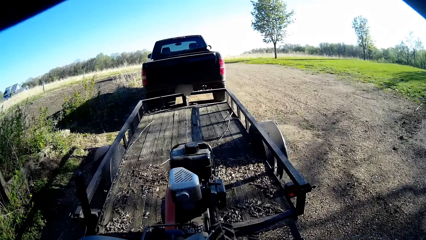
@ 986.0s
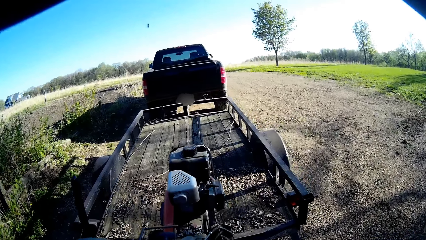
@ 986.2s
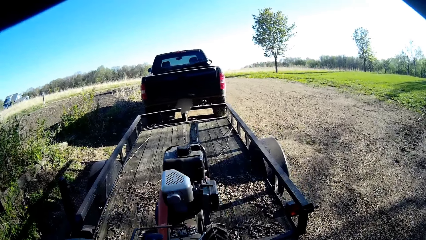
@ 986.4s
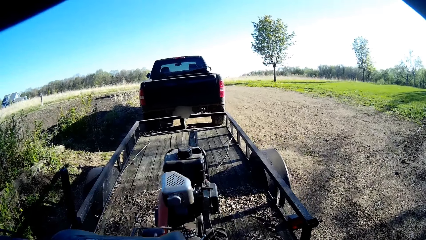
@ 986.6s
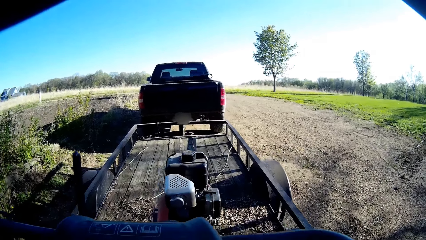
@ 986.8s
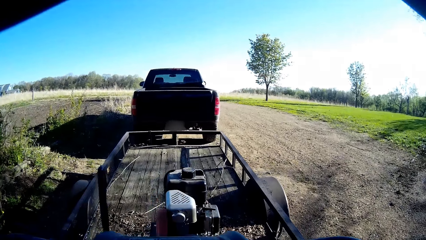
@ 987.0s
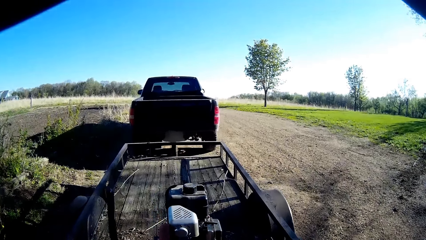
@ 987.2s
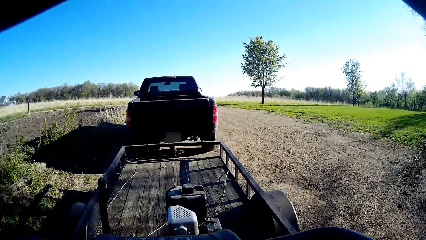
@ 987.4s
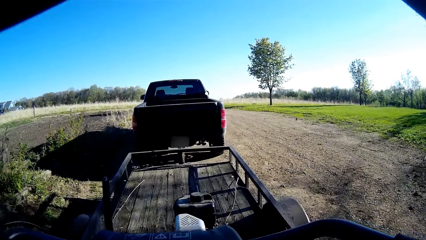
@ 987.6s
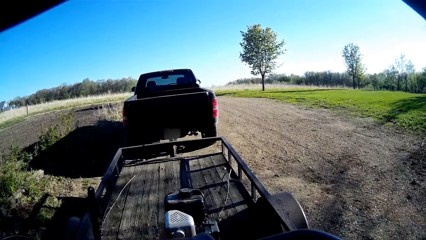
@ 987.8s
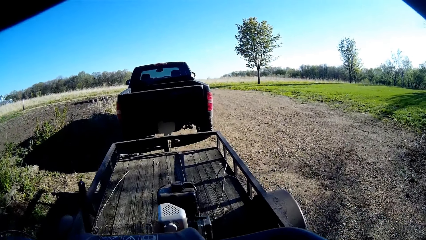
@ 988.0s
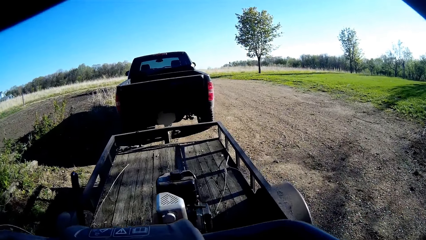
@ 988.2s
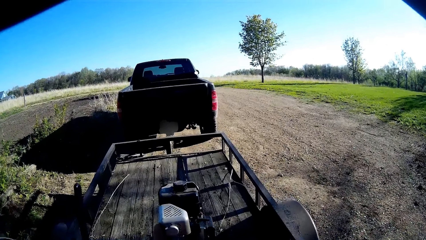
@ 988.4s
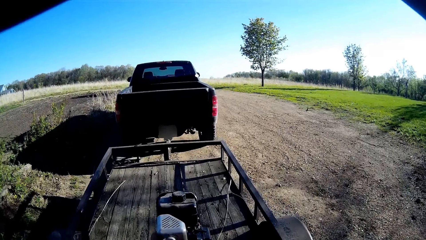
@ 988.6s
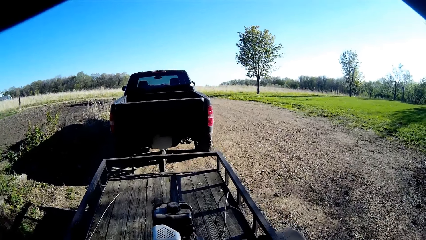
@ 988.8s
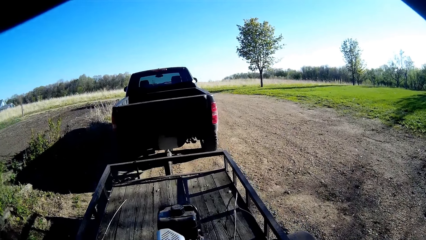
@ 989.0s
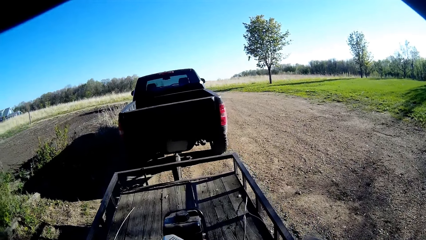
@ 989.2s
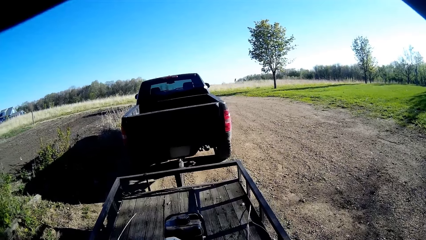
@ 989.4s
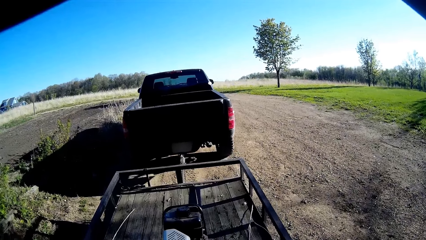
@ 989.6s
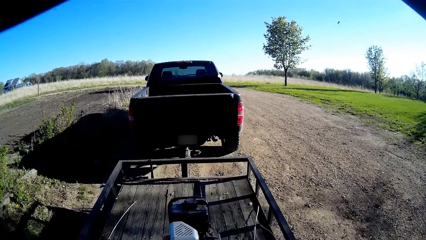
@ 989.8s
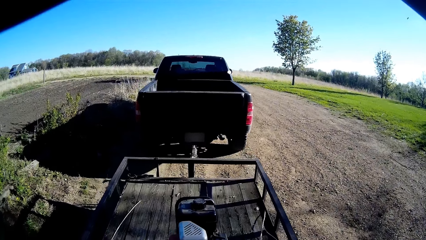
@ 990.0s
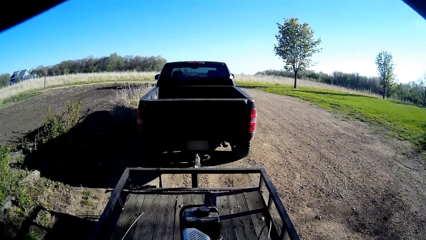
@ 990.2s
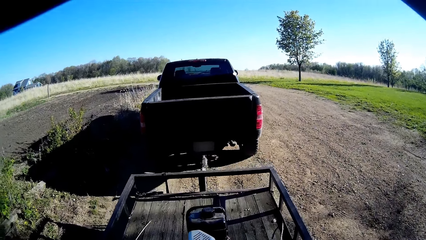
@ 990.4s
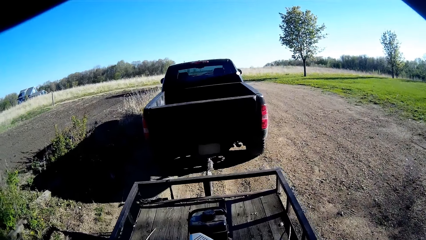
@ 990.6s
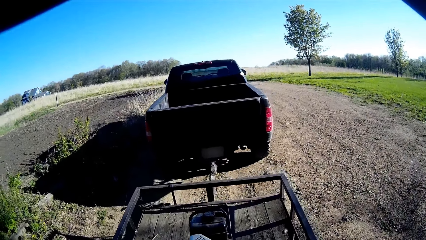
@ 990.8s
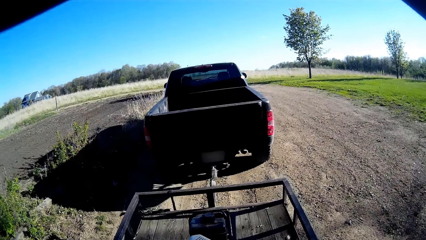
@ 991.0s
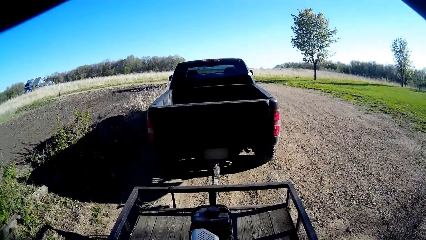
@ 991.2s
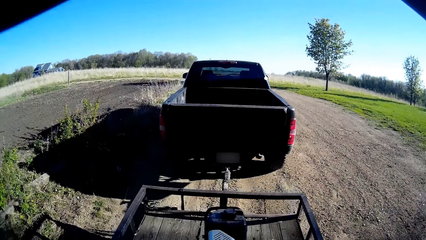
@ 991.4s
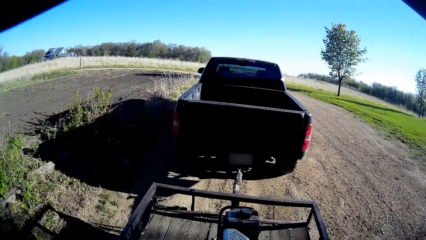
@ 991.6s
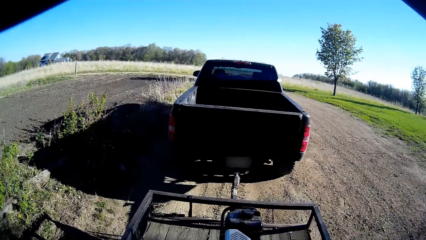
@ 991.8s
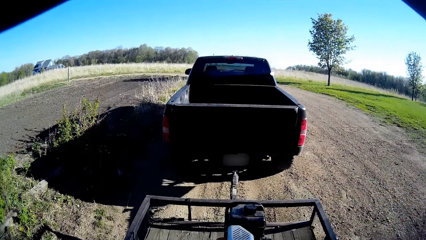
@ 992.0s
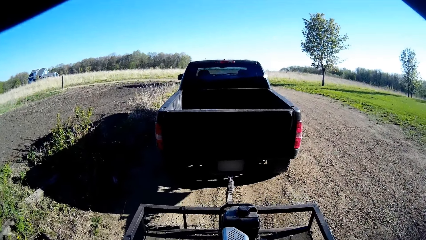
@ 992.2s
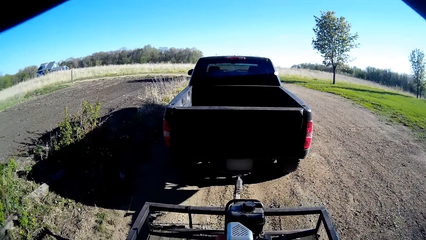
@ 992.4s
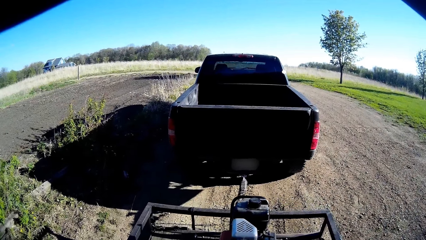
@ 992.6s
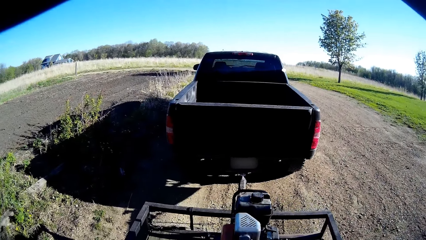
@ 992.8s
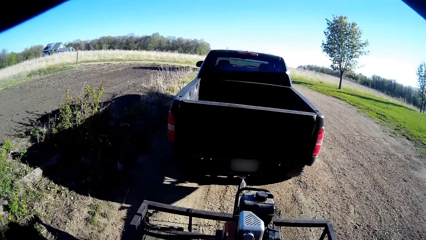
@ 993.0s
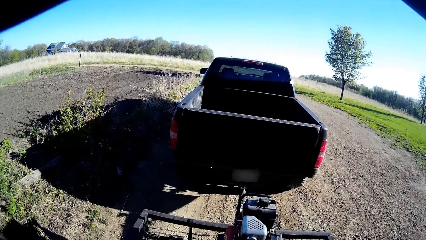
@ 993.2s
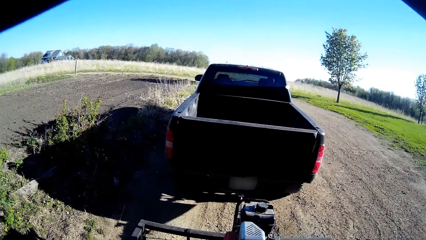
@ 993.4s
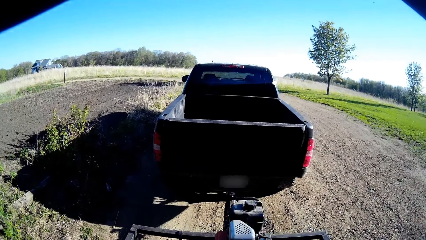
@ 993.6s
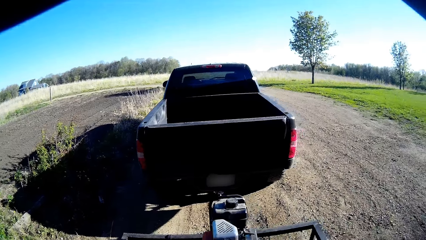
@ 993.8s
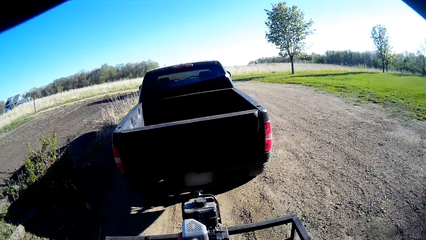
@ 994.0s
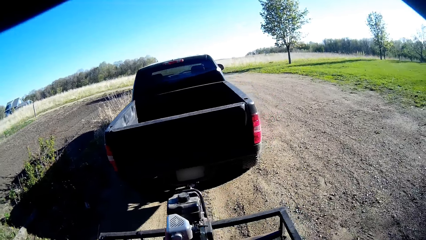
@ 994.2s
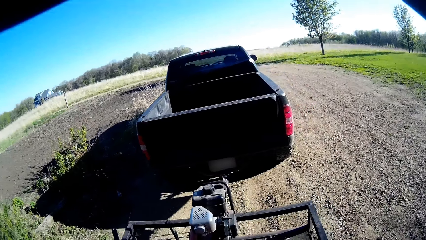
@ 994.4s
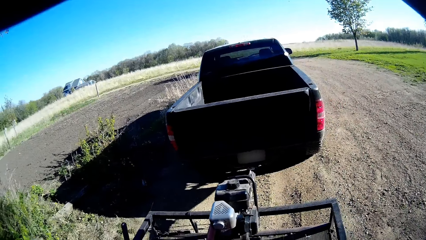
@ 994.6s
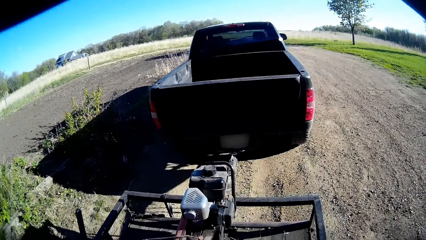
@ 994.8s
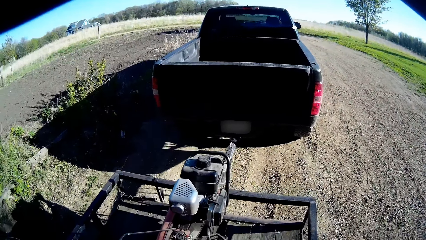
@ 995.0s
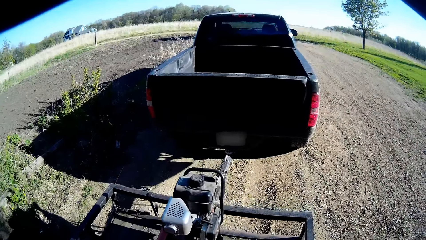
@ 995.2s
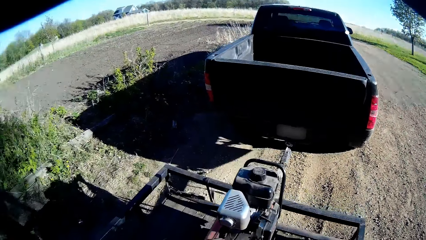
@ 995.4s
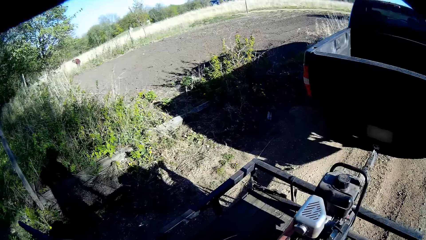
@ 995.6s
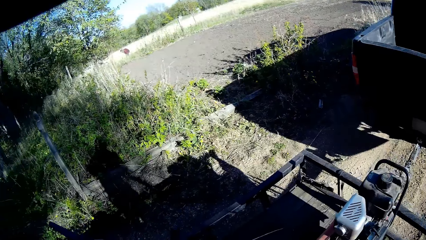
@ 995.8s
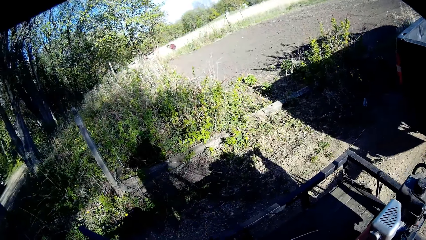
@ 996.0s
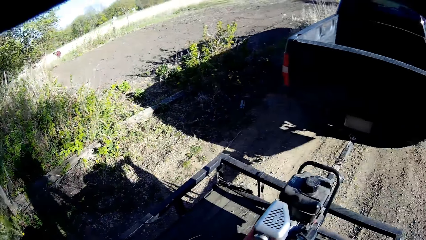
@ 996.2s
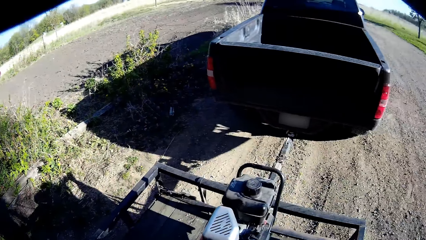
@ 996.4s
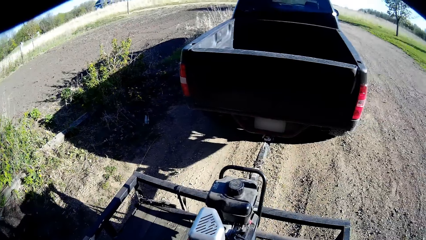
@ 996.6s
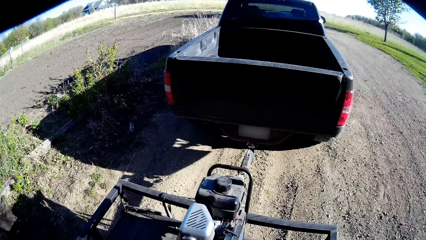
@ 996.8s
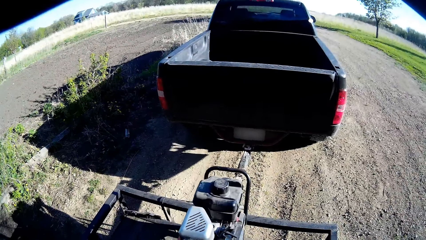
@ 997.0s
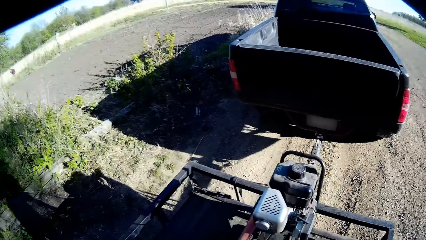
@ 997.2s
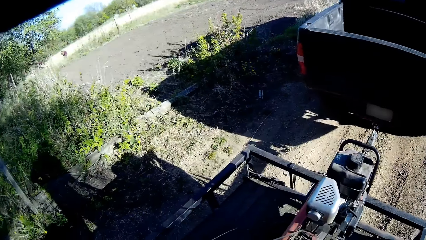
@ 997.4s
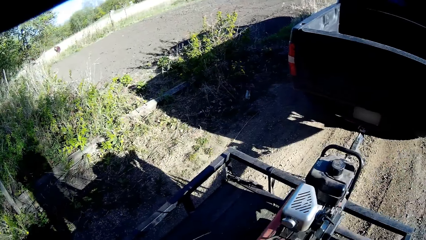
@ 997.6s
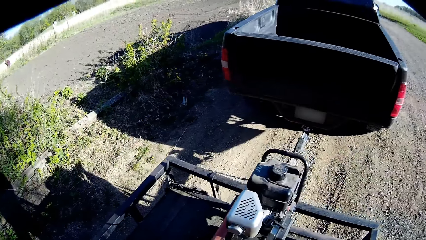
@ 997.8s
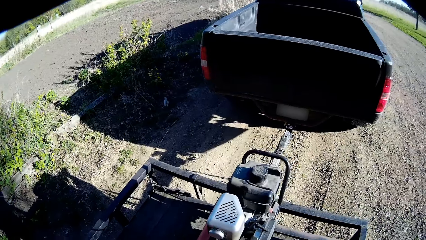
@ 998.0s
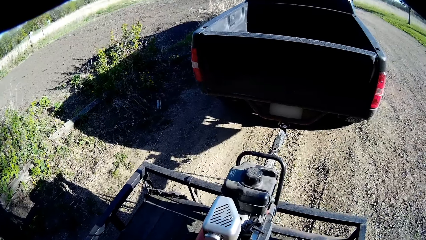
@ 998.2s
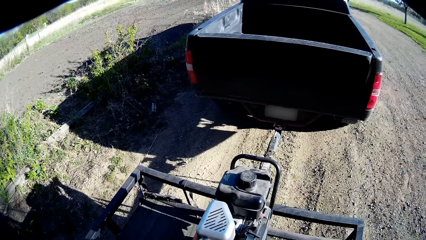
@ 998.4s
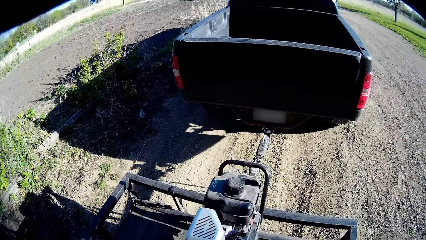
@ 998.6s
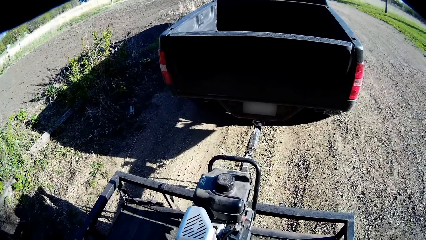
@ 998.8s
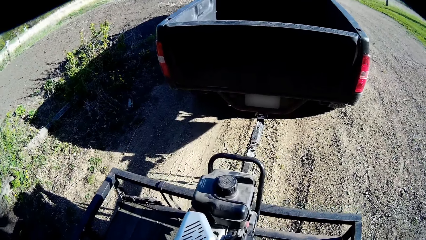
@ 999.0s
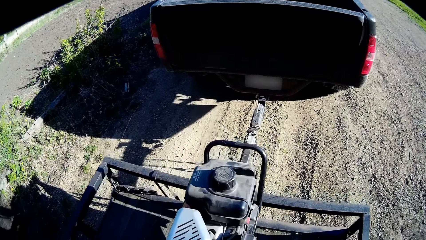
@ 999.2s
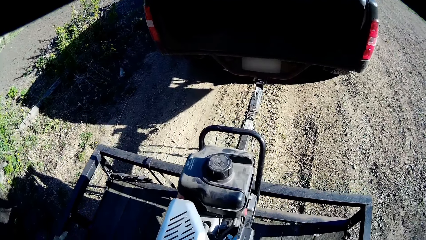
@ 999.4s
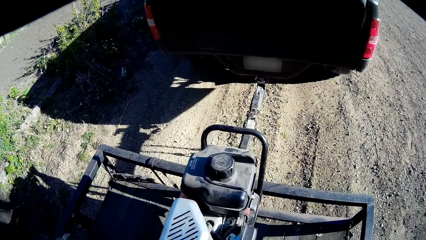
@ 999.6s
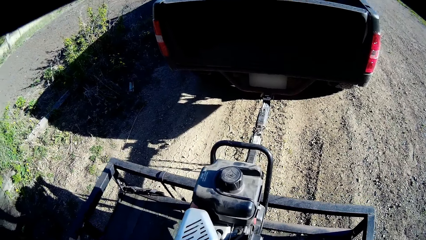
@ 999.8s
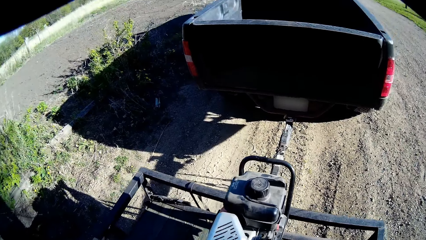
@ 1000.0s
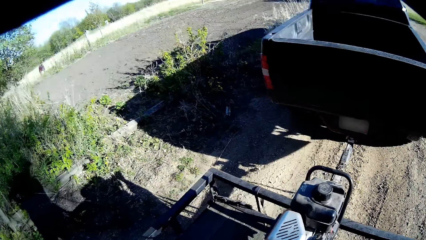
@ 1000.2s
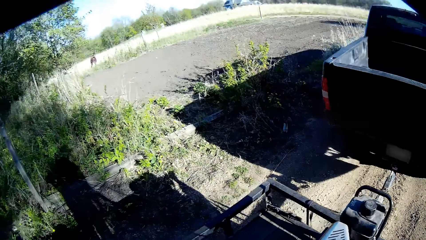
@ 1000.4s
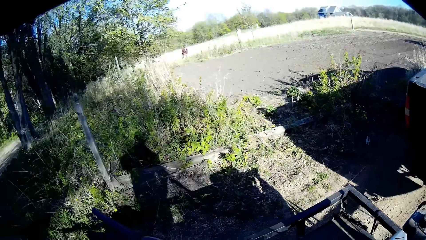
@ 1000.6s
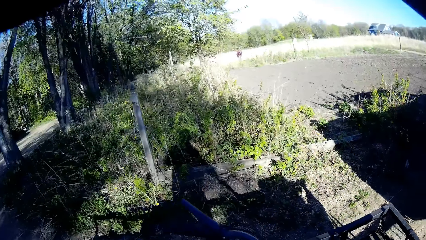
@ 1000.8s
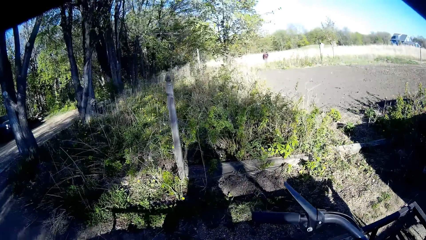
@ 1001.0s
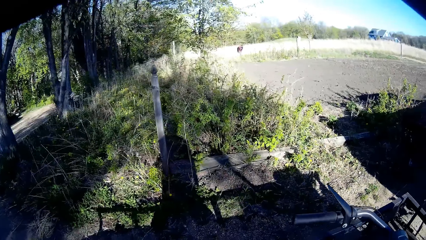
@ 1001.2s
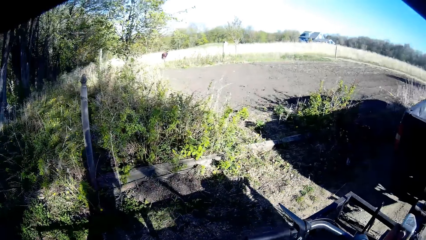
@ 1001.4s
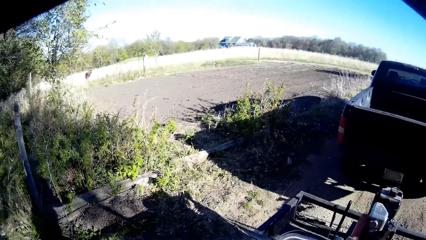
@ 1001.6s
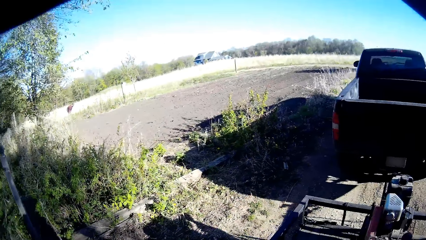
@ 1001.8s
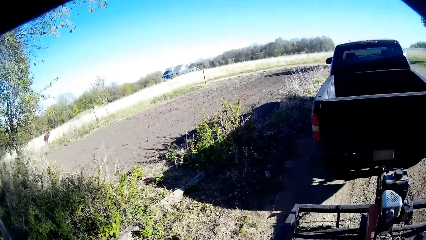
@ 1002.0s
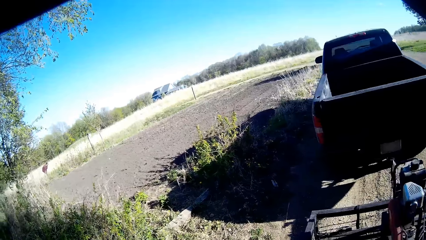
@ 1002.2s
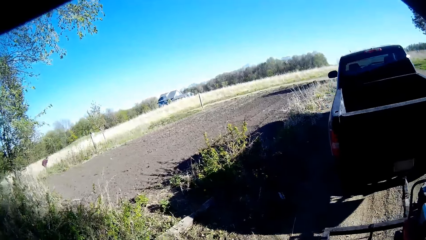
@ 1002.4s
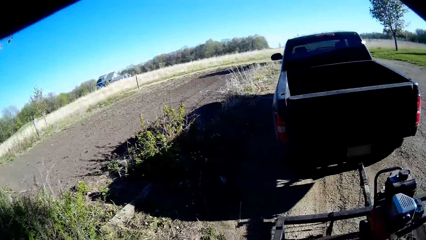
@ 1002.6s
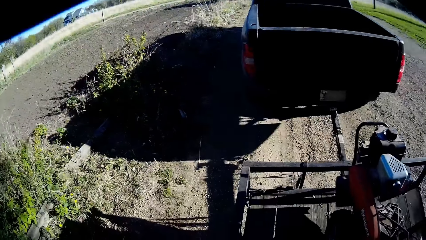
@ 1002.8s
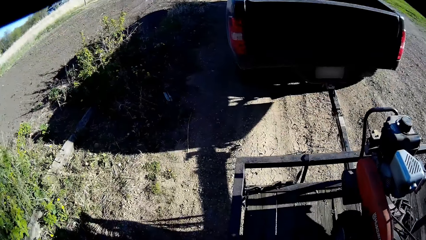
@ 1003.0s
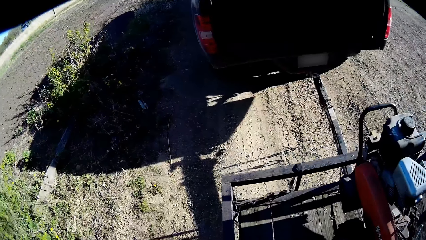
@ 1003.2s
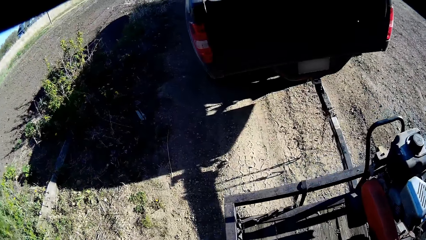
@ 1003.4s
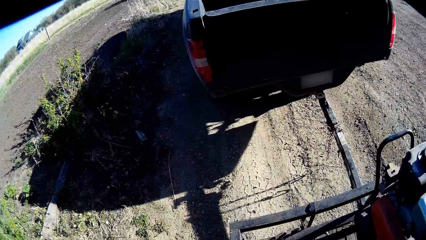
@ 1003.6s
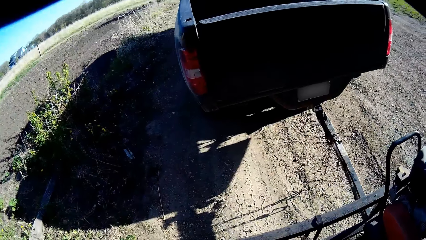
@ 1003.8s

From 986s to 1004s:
The camera wearer turns off the lawn mower. They look around the compound.
